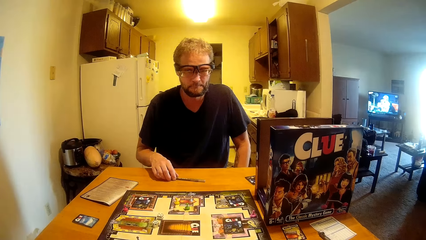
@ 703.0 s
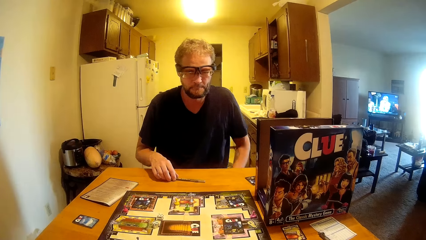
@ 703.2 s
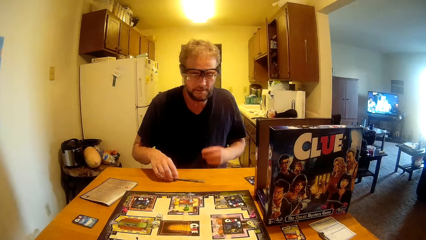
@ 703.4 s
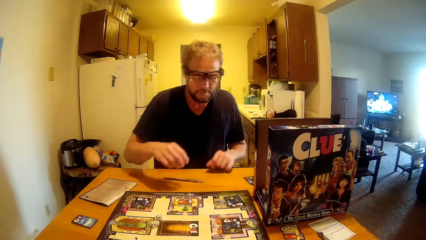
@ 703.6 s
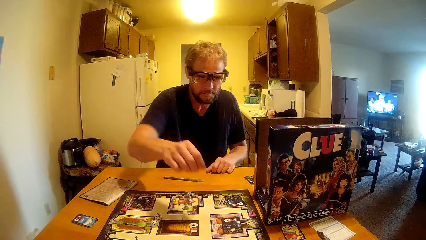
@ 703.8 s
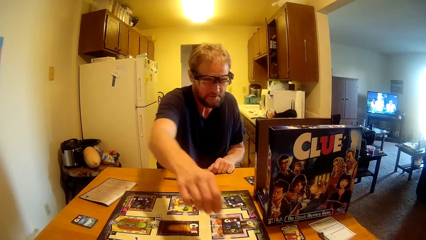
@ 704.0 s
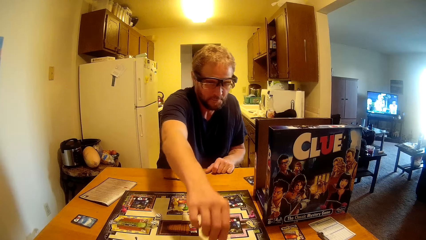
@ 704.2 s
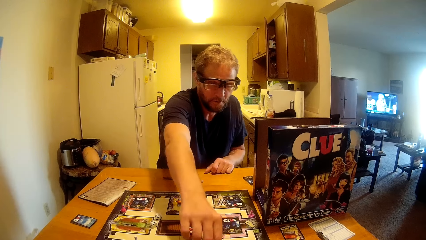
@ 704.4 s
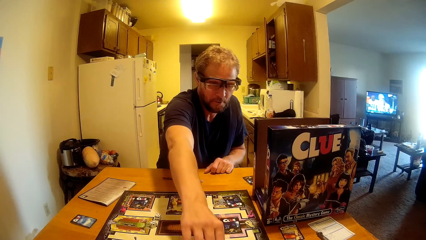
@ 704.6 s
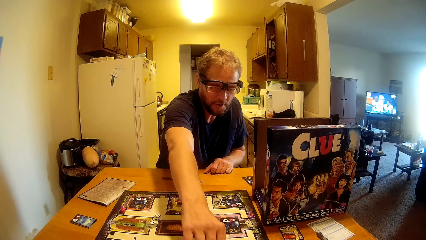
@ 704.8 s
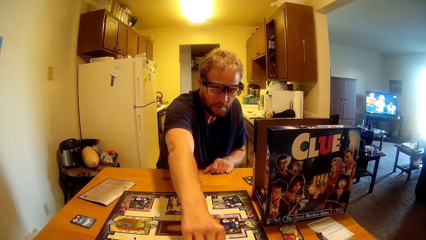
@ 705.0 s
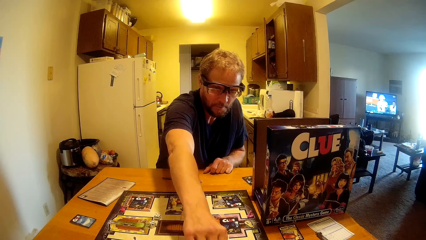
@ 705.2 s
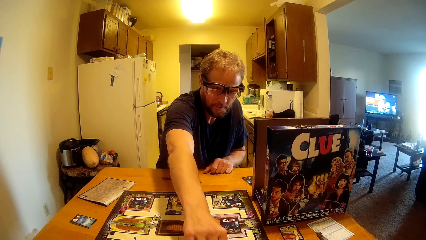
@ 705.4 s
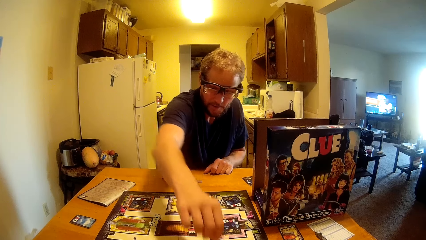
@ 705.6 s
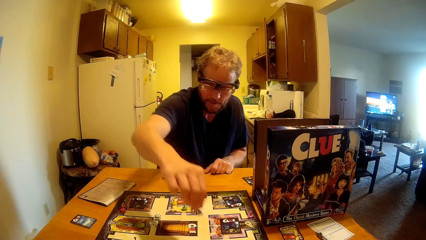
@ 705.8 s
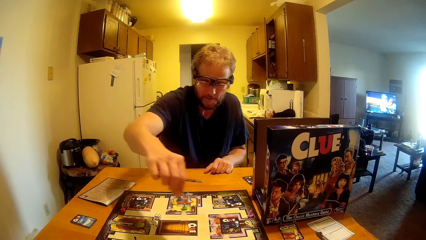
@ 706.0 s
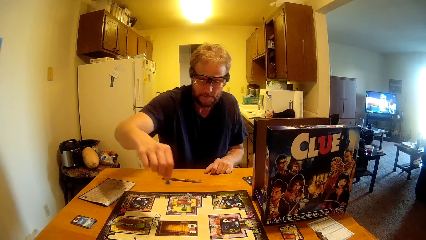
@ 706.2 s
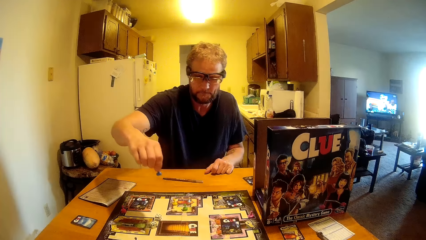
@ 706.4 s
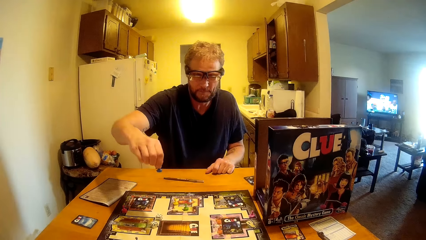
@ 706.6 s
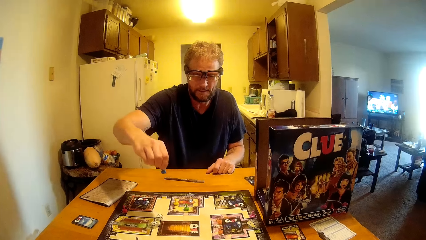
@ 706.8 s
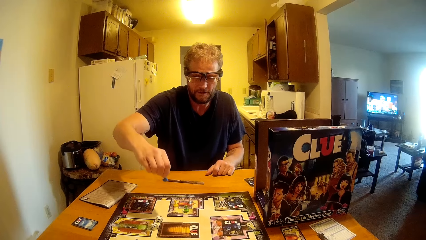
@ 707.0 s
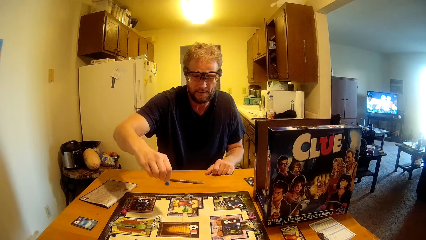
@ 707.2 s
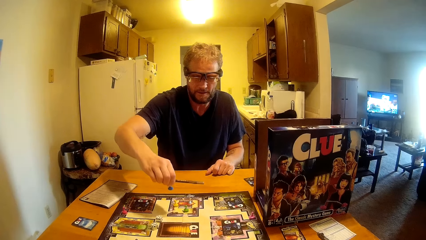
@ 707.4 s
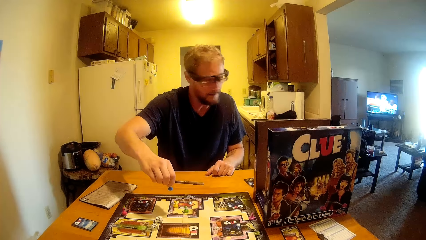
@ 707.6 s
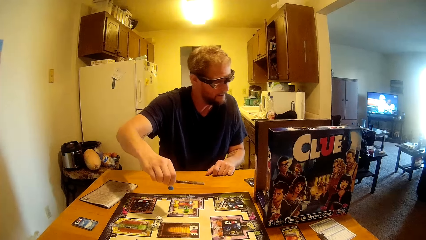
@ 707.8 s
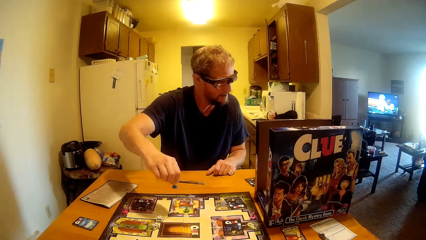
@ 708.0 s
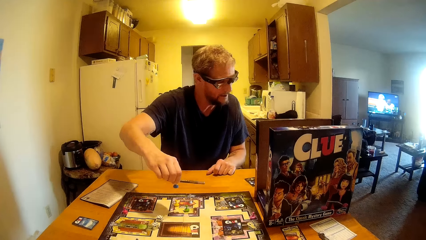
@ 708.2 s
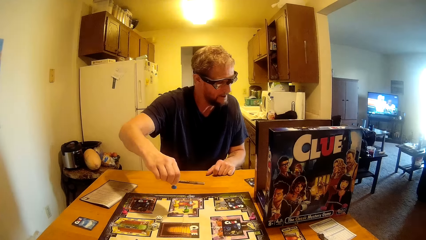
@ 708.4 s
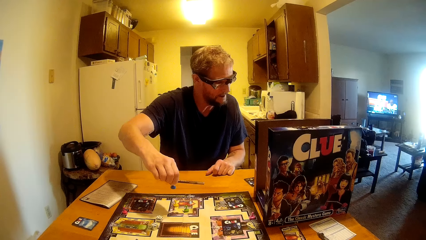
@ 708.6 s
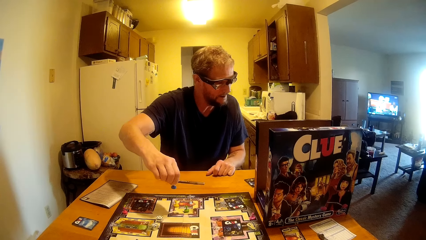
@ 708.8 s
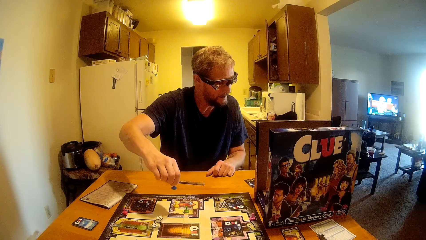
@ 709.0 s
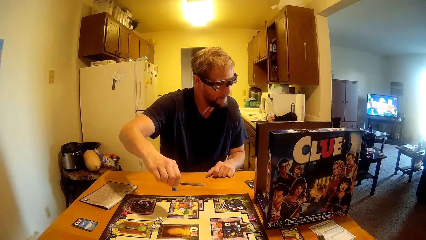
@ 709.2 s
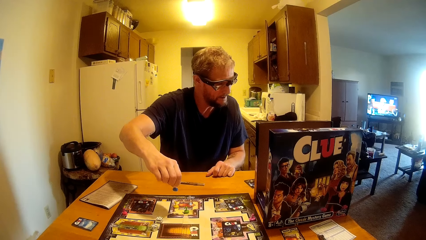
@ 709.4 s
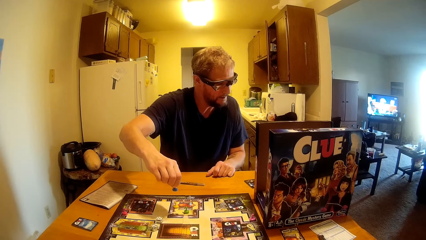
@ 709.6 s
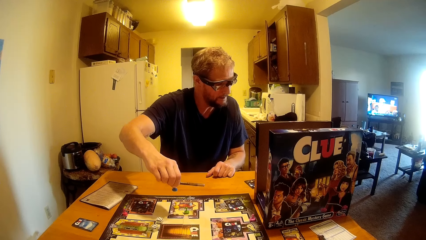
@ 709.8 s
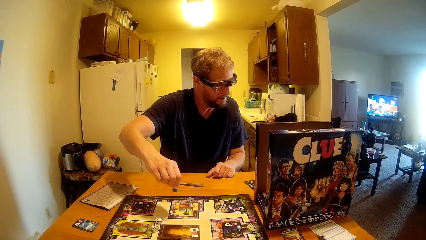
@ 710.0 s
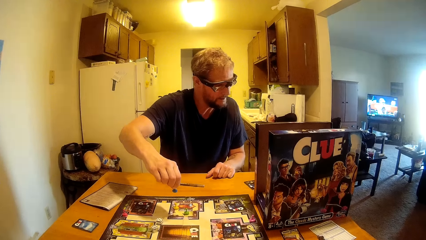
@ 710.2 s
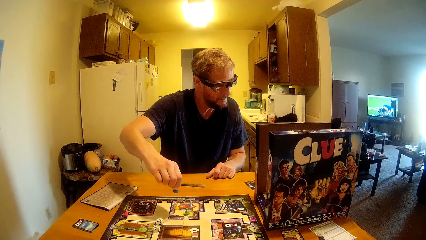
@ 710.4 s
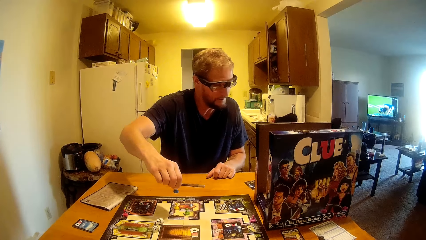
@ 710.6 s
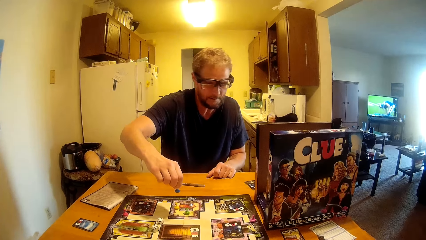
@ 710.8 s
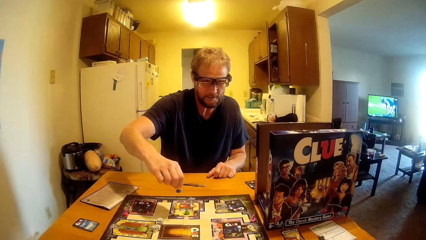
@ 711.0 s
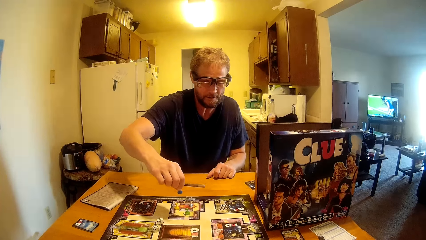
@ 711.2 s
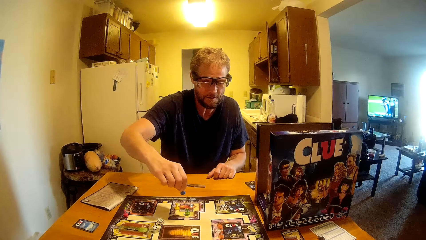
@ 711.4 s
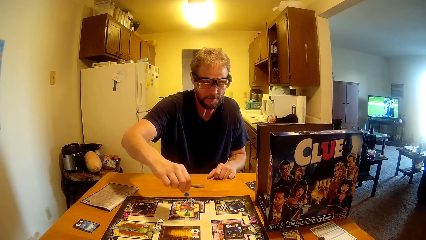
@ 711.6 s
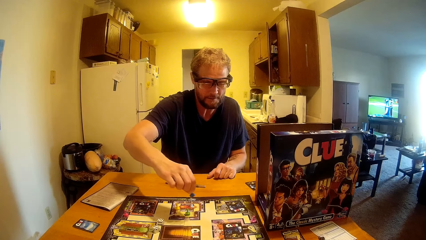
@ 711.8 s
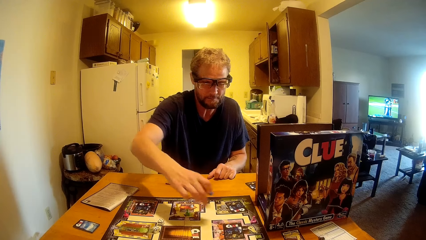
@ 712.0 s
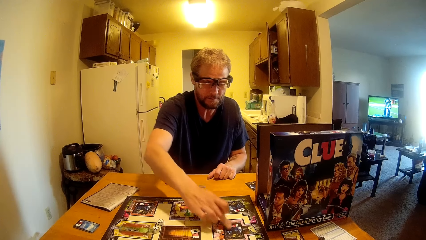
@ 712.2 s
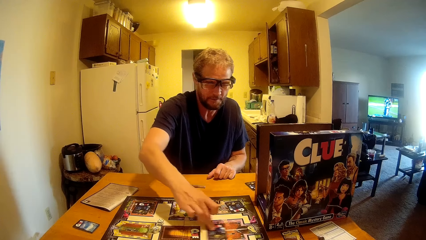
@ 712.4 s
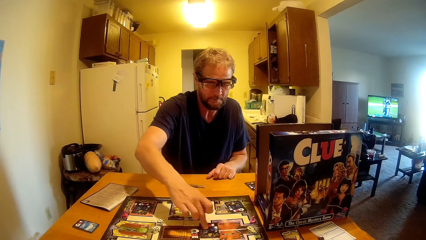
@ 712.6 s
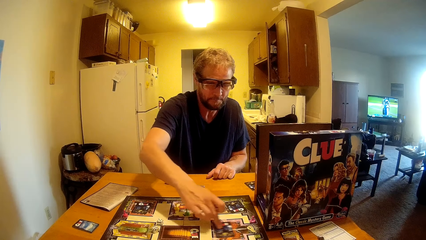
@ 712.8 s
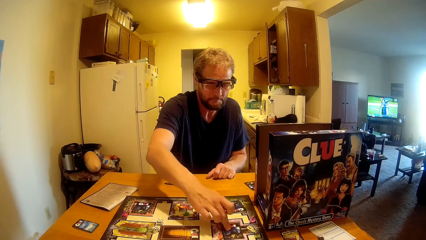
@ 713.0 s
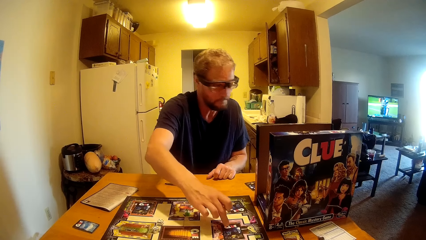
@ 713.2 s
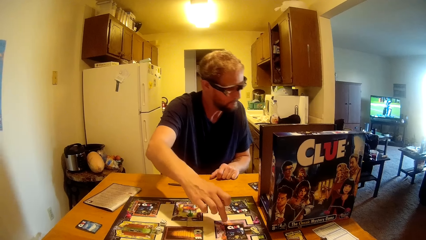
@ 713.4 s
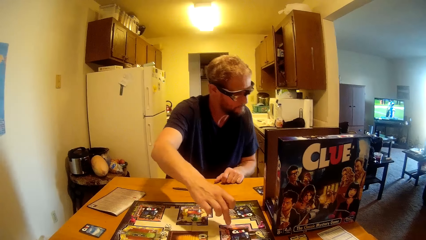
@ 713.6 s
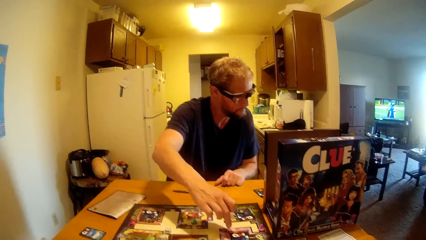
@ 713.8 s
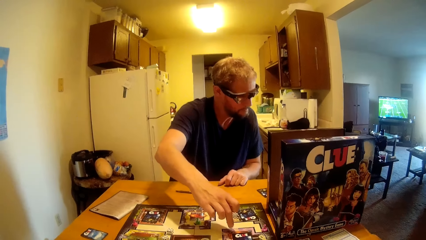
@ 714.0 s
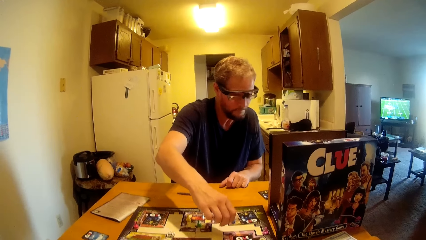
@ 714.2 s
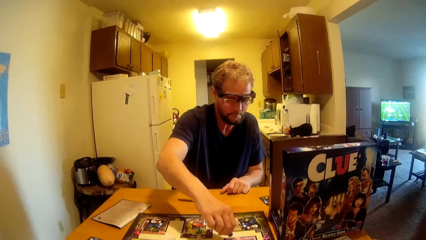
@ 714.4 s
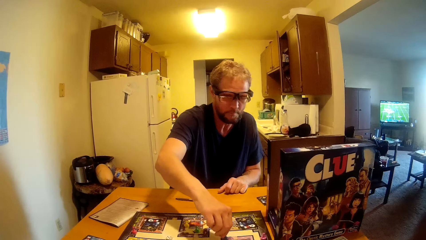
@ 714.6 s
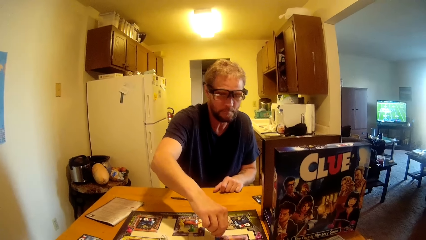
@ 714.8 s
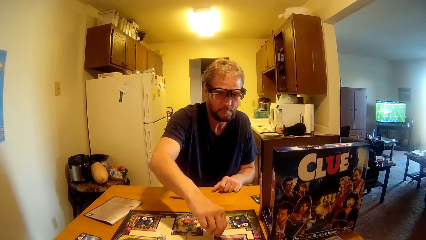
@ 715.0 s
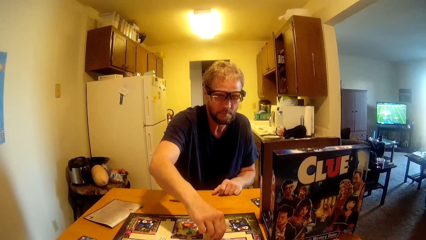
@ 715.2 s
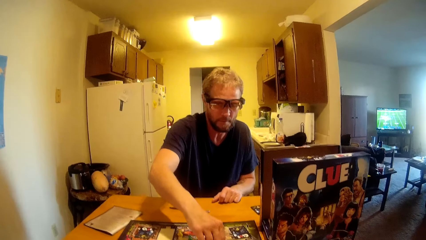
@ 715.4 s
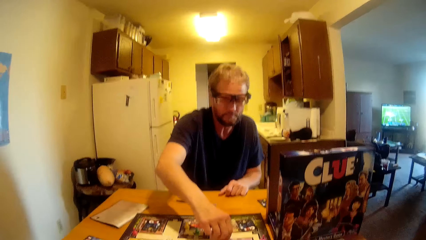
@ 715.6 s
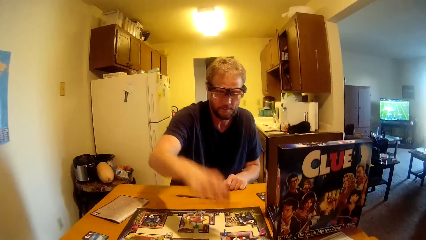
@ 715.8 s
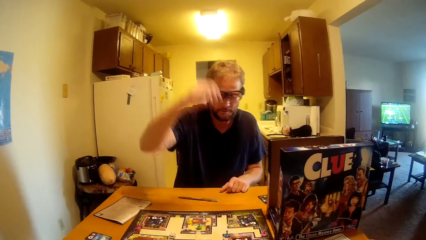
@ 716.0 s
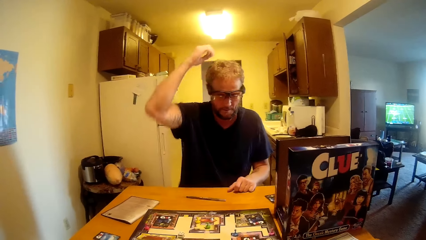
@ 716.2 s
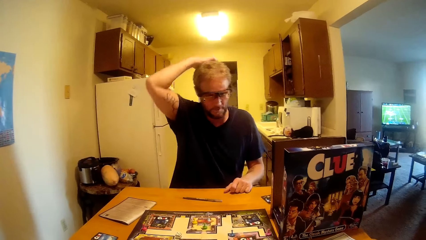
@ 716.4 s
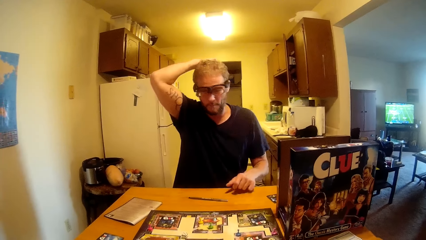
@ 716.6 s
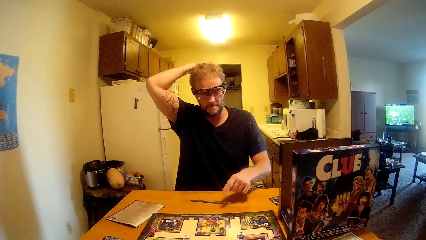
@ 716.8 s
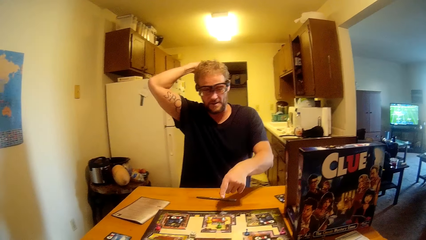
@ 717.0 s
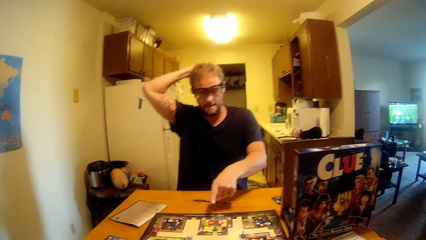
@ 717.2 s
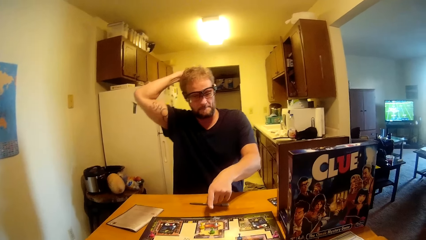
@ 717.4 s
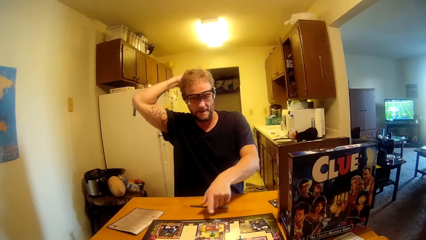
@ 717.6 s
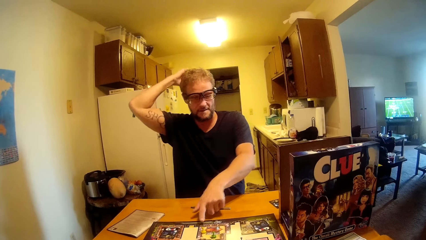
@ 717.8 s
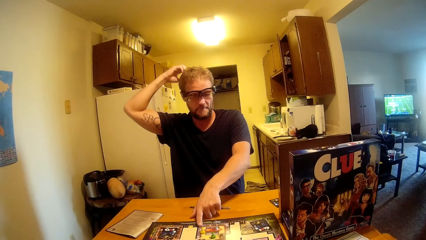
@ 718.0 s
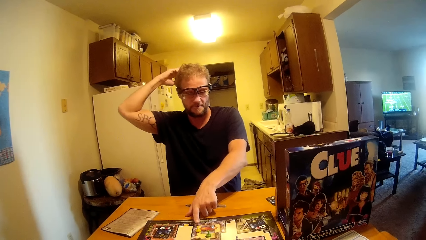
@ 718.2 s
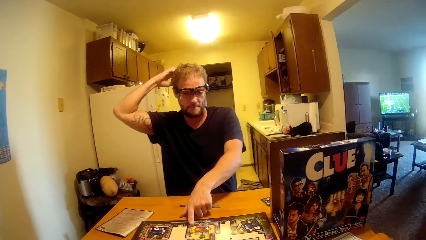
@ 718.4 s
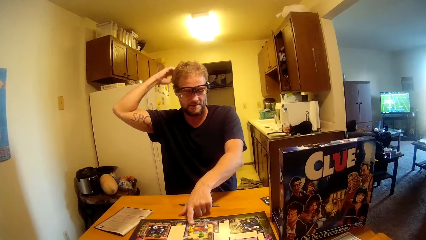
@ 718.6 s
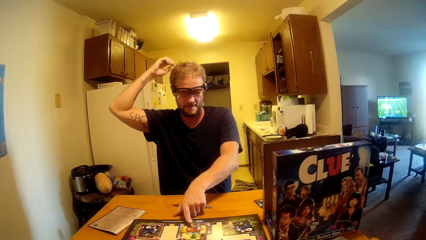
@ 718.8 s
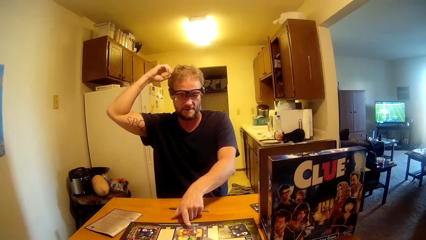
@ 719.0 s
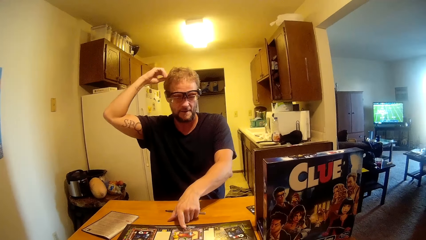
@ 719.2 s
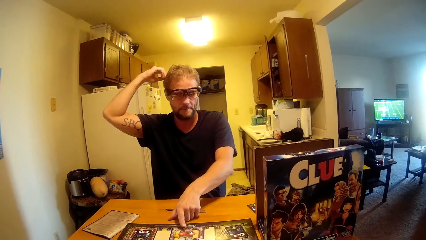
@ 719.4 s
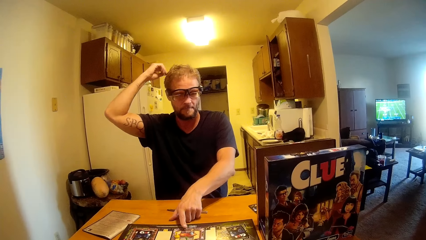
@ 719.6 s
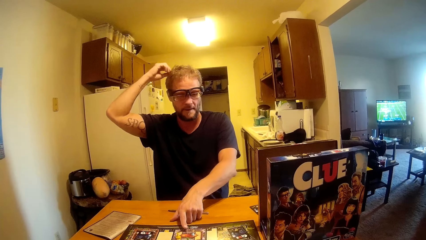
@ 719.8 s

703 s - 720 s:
A man moves a pin on the table. The man picks up a ludo piece. The man moves the card on the board. The camera wearer talks to the man. The man scratches his head. The man points his finger at the board.
